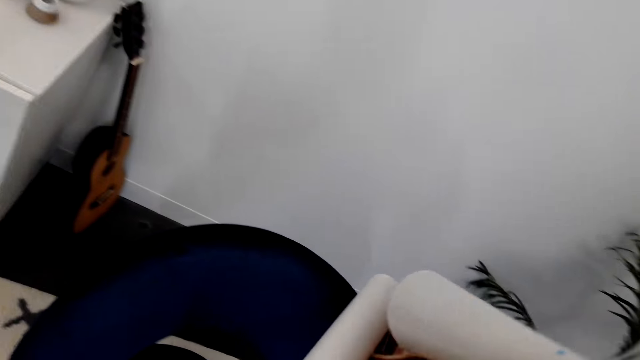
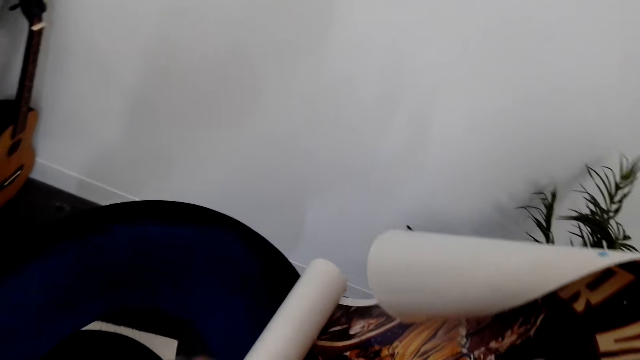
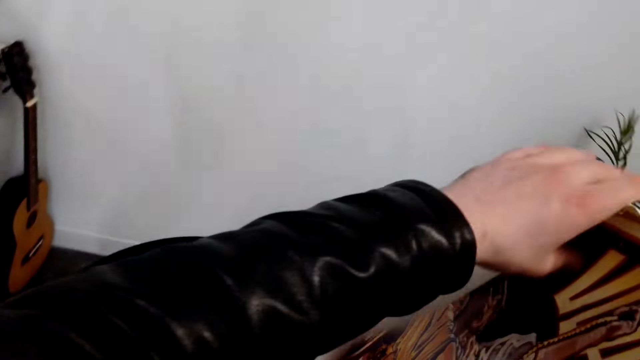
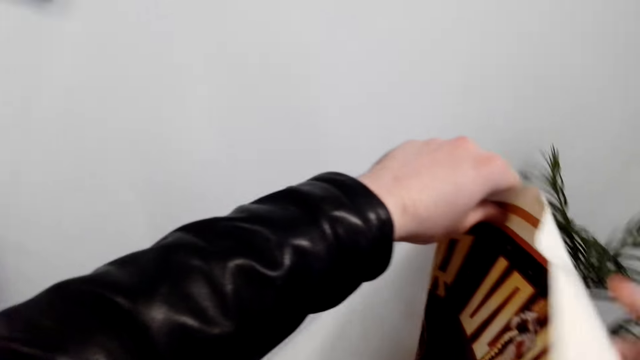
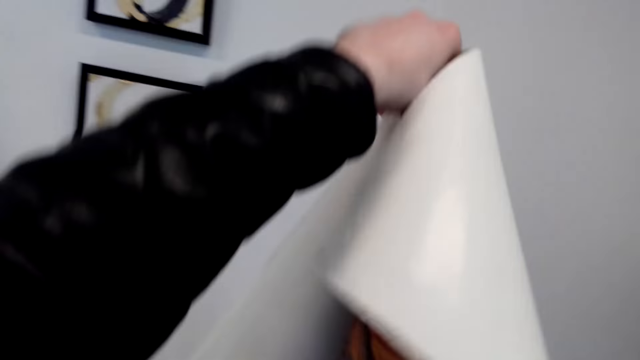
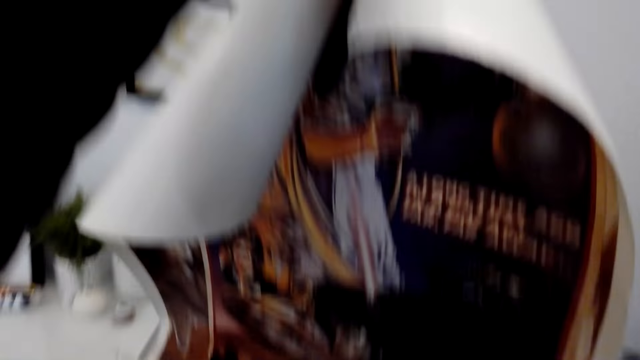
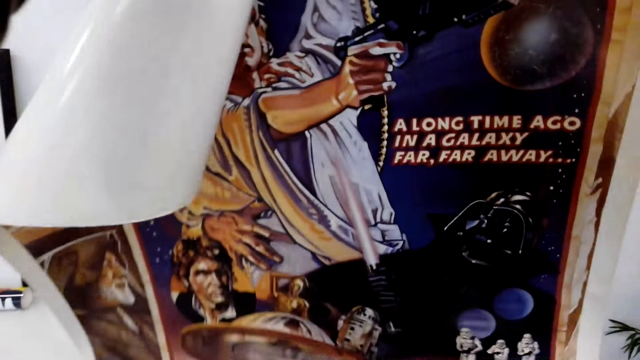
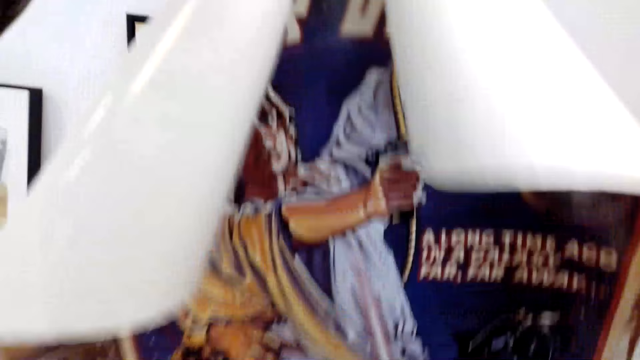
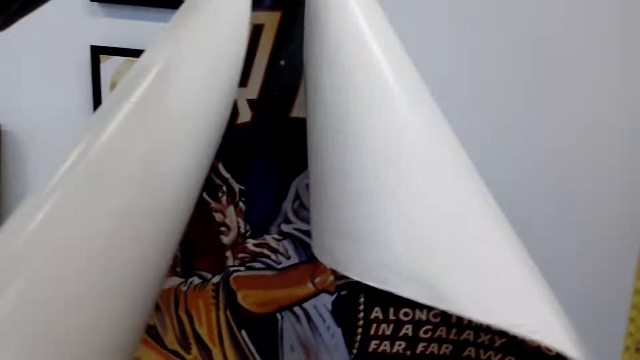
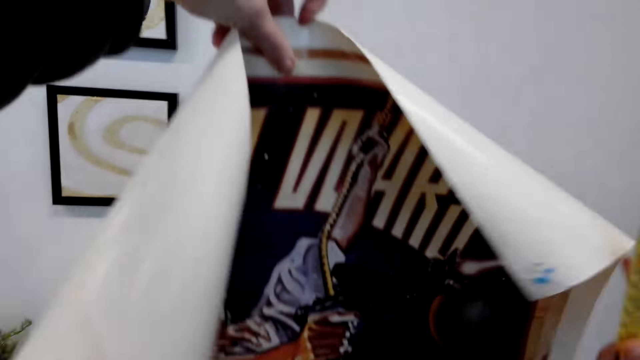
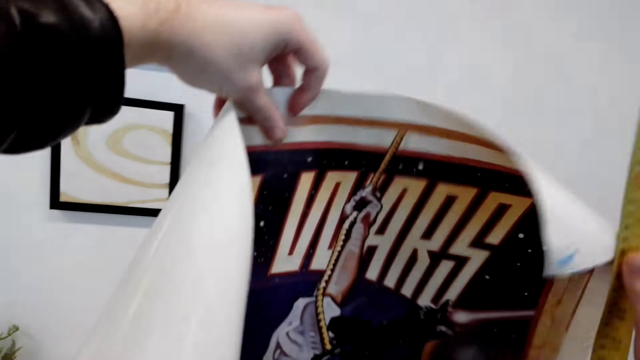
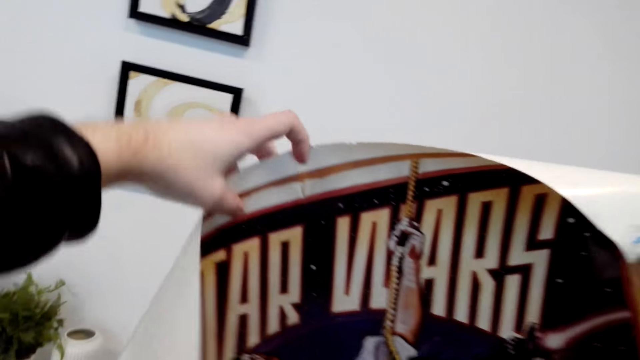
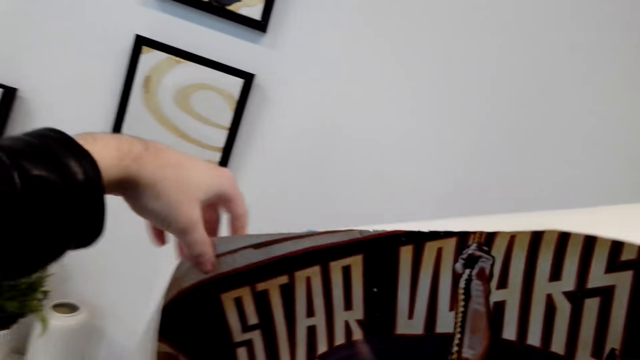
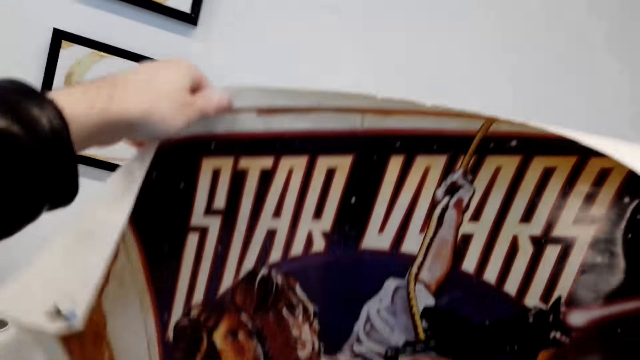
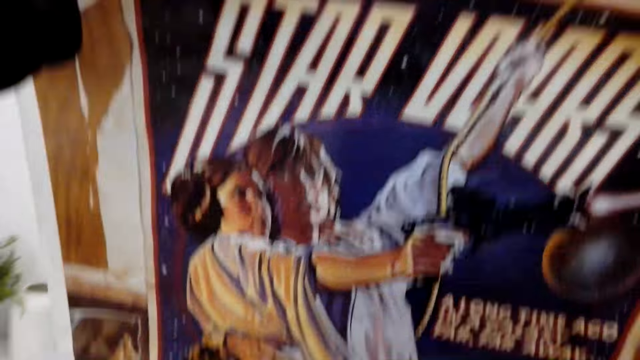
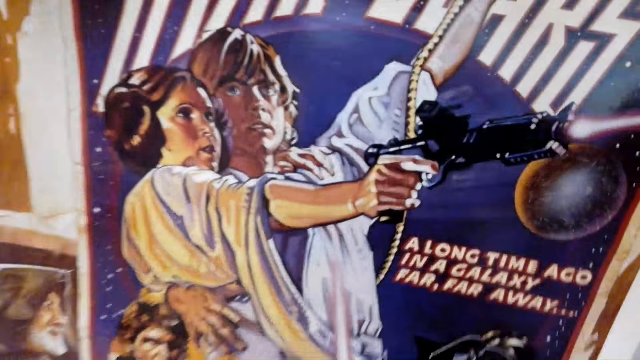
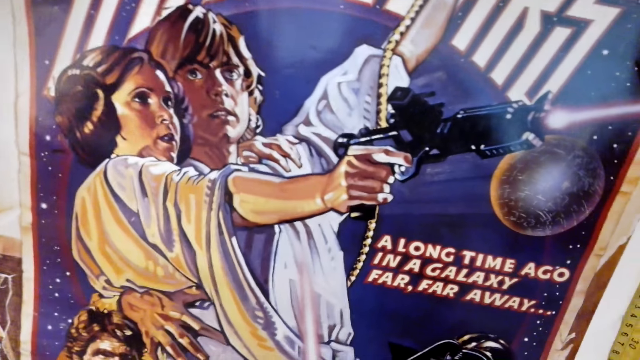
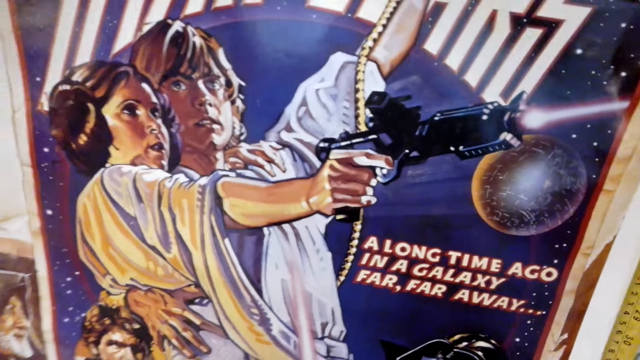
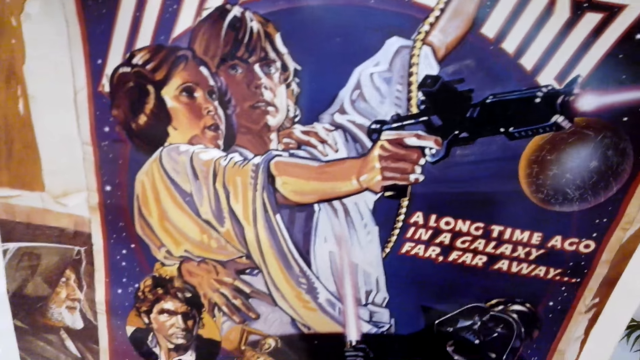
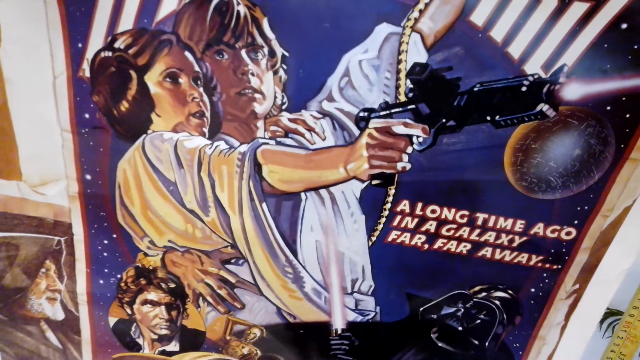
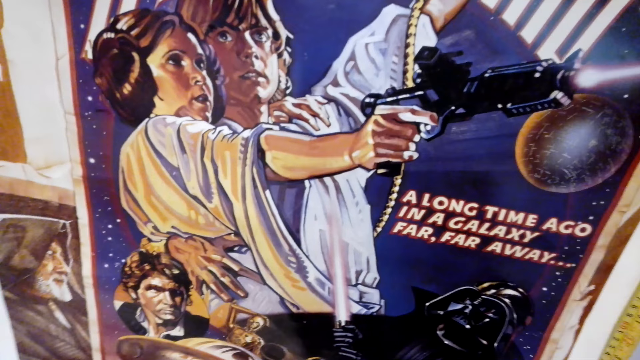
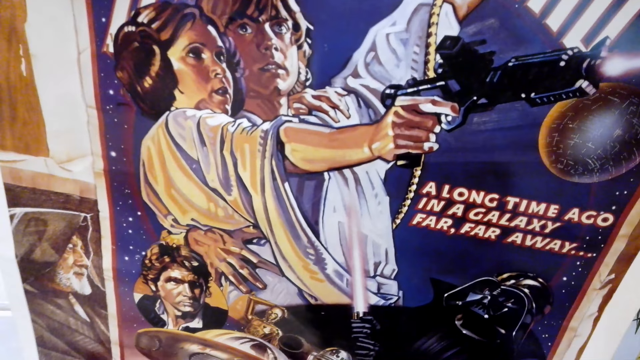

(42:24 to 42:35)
The camera wearer unfolds the picture. They put the printed picture on the wall.

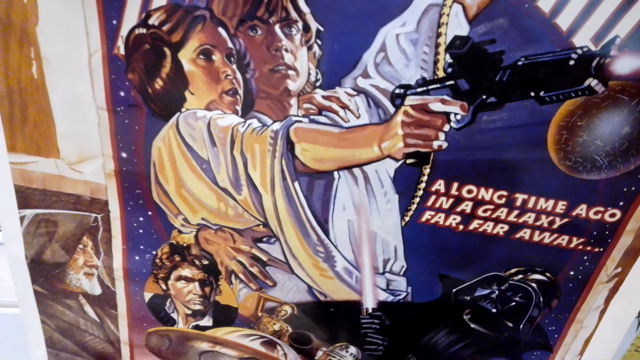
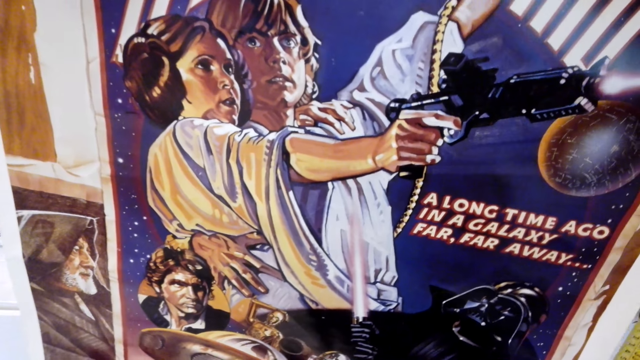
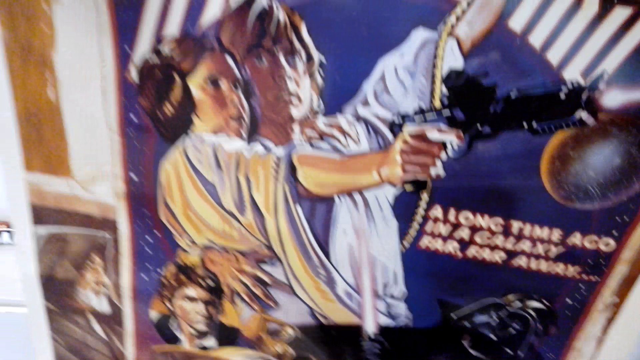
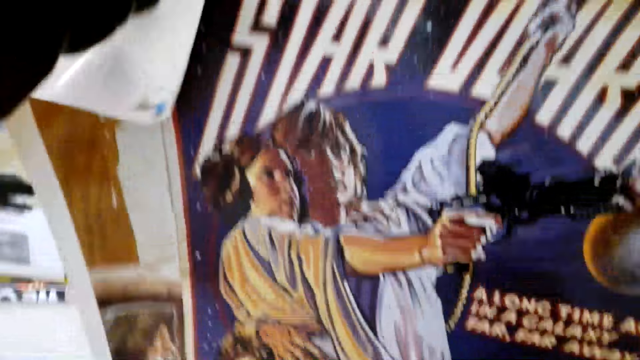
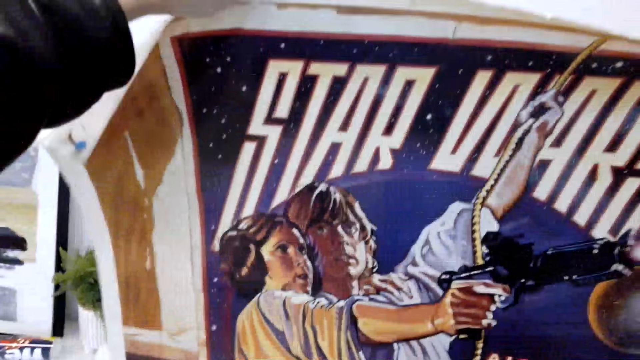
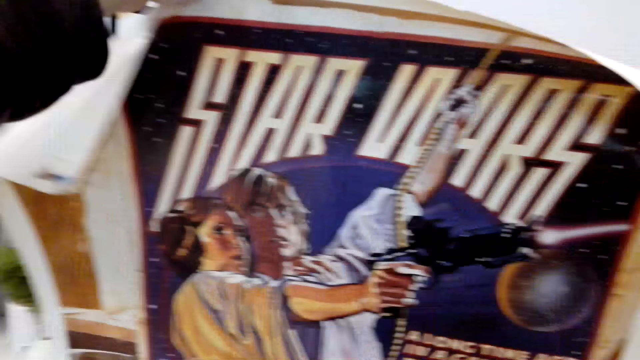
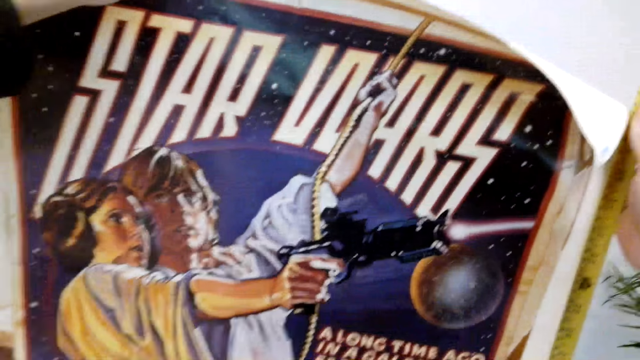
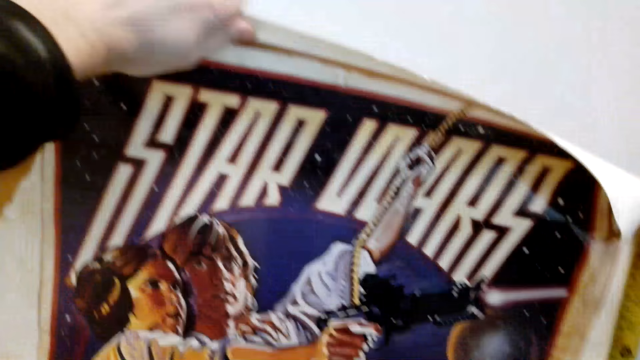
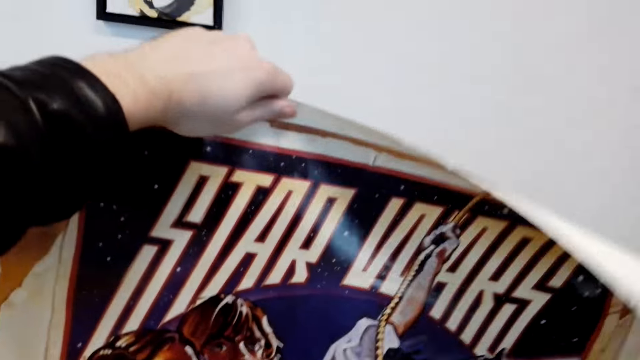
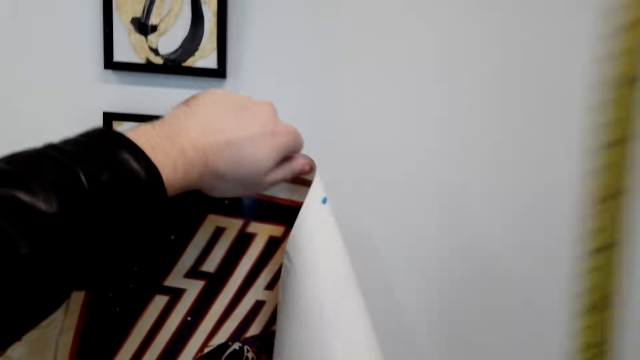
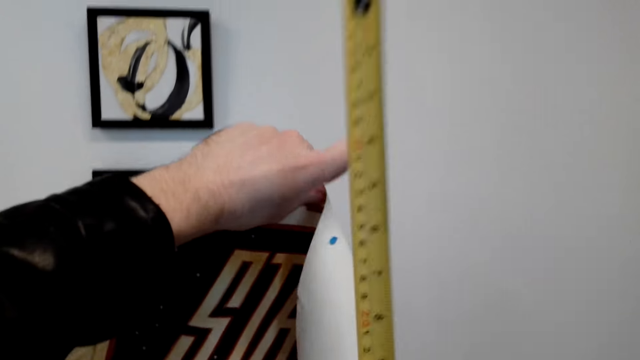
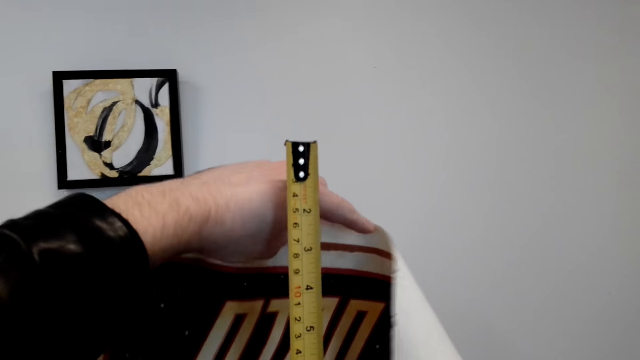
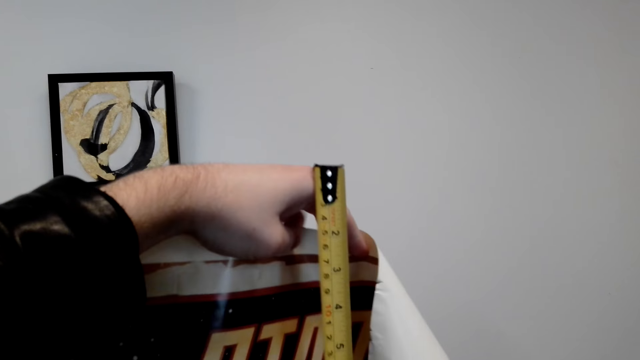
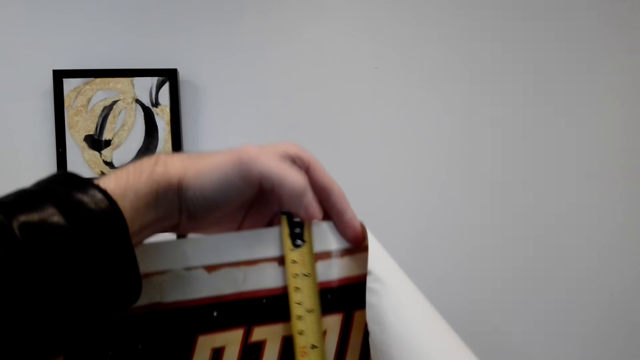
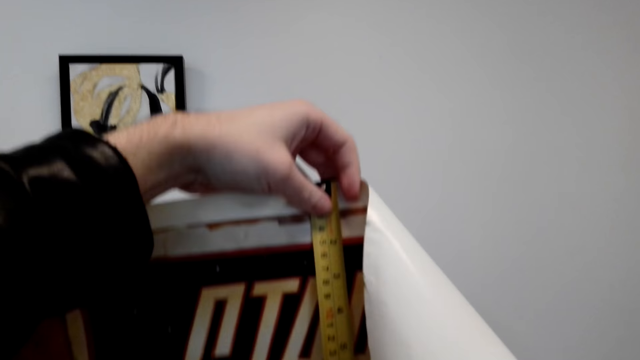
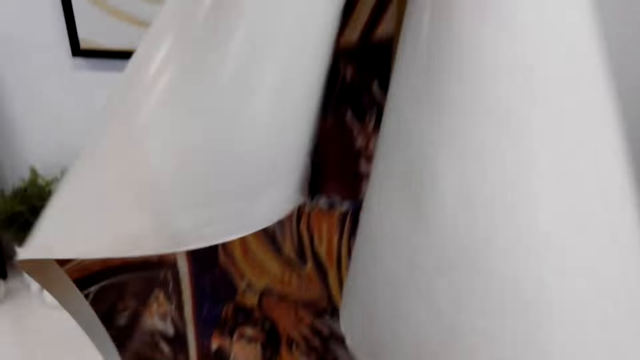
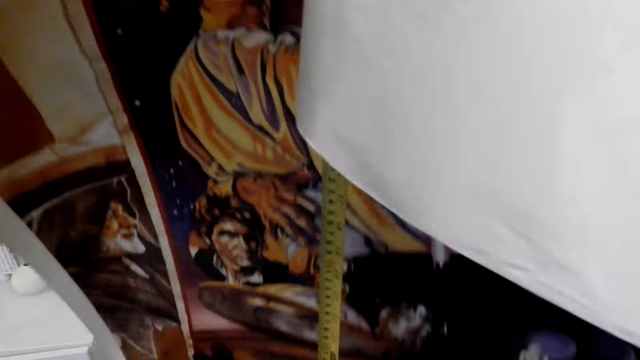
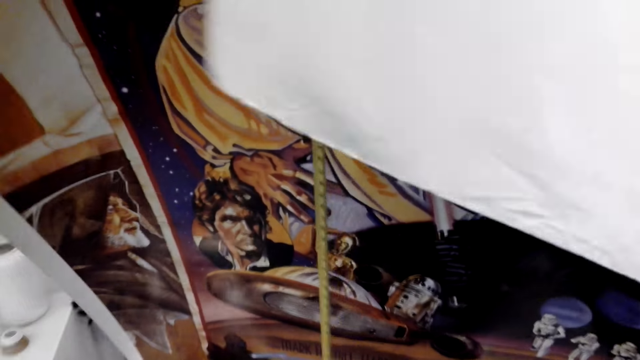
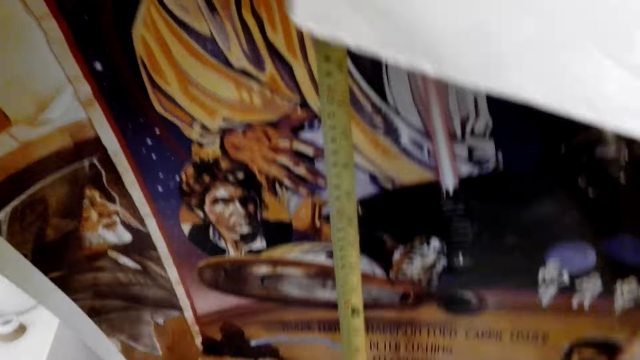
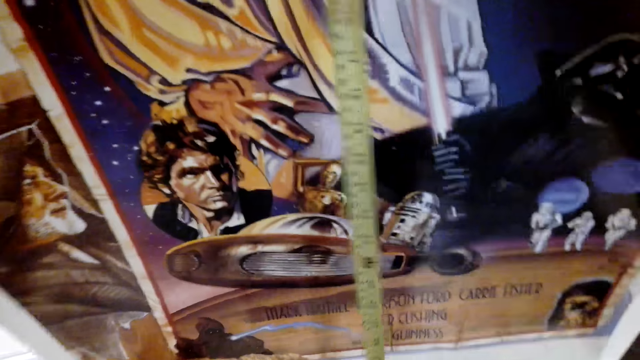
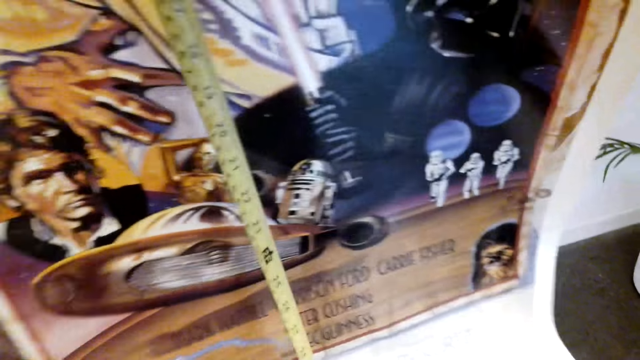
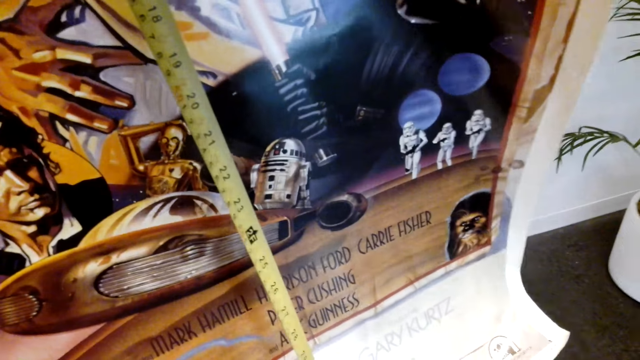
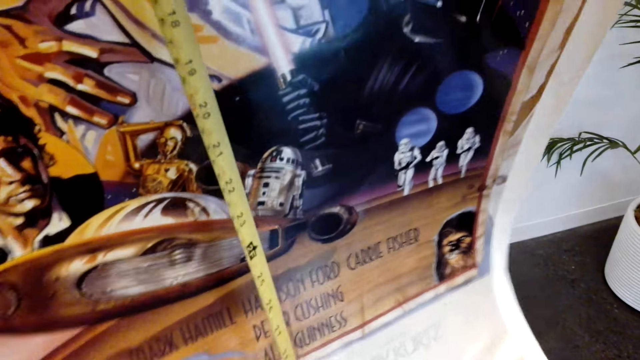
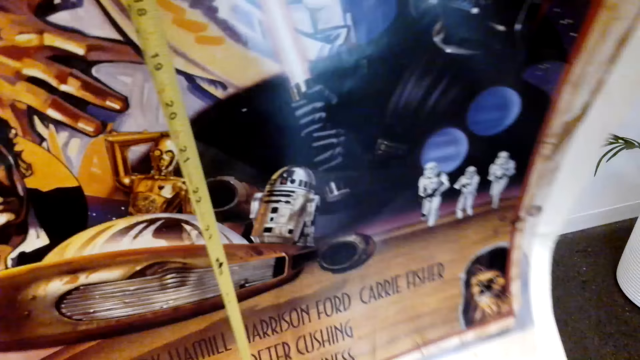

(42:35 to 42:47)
The camera wearer measures the picture with a feet measure. They measure the wall with a tape measure.
